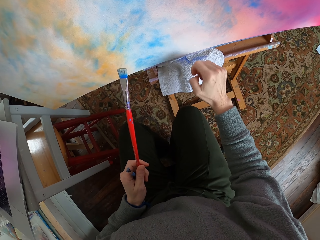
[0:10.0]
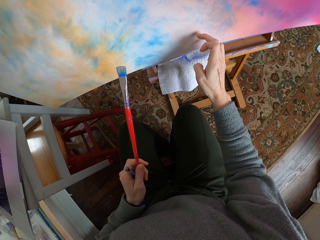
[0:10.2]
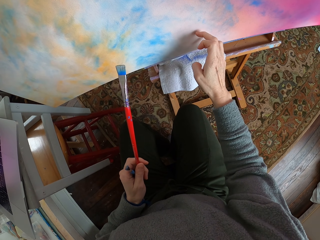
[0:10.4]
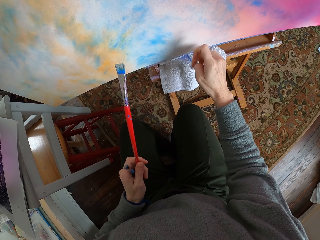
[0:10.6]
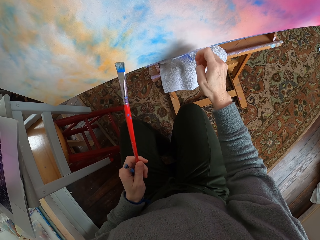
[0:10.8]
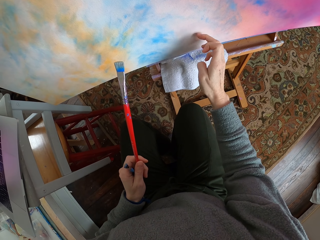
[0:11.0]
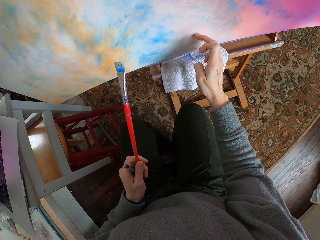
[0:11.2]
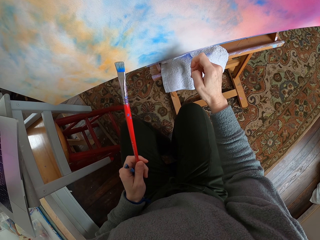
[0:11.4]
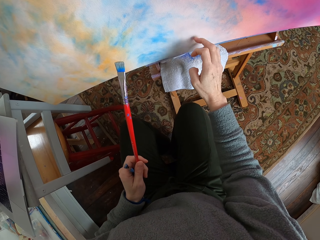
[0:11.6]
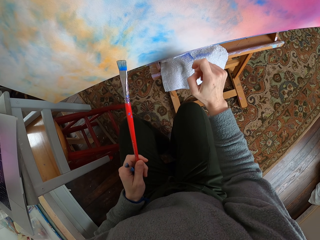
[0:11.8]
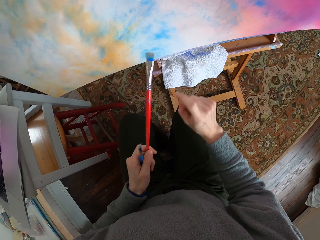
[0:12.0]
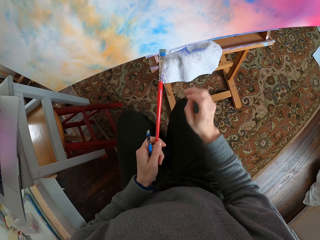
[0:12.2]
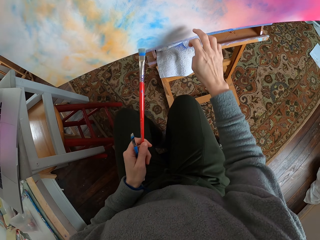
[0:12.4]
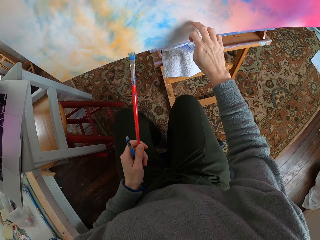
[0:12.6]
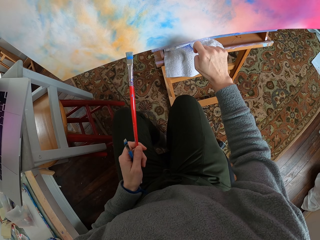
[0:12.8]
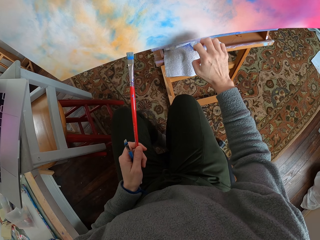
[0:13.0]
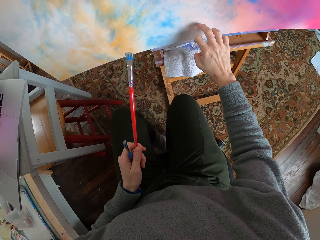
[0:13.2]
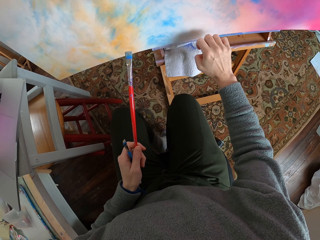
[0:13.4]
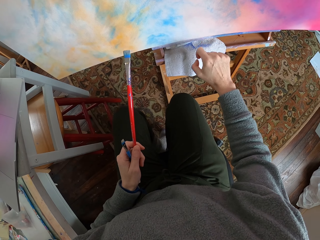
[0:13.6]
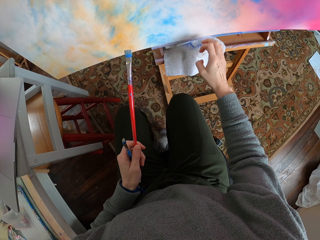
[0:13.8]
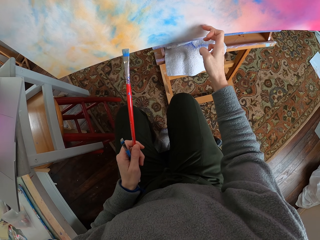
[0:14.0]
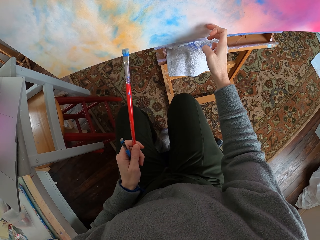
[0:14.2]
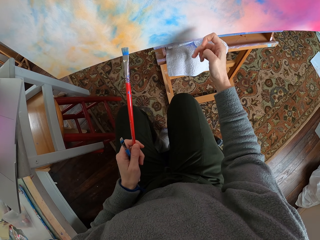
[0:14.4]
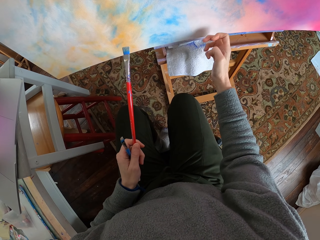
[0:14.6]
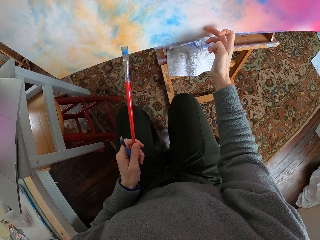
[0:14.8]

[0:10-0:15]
The camera wearer scrubs the board with a finger.
